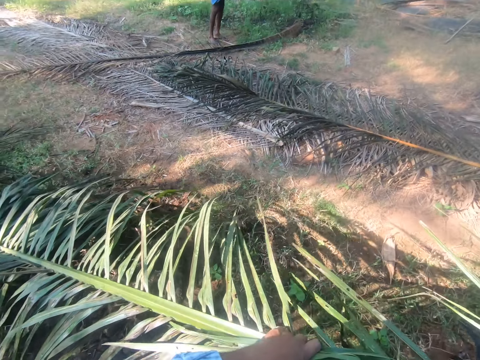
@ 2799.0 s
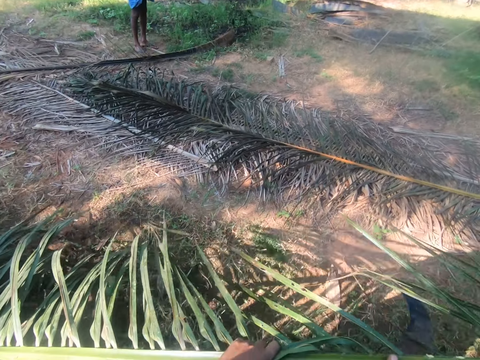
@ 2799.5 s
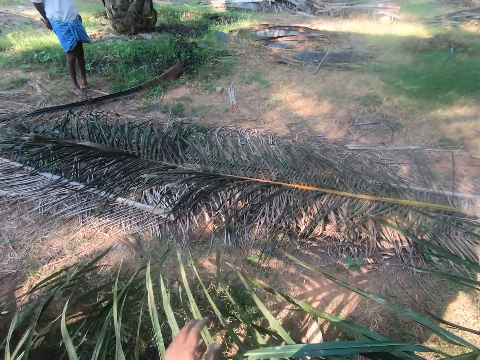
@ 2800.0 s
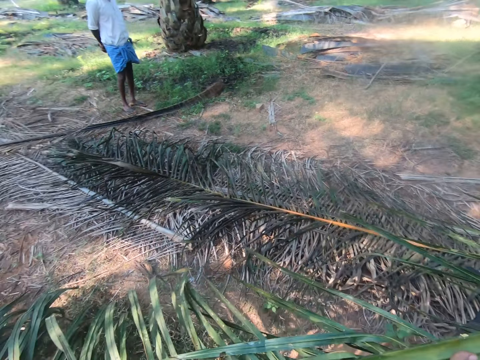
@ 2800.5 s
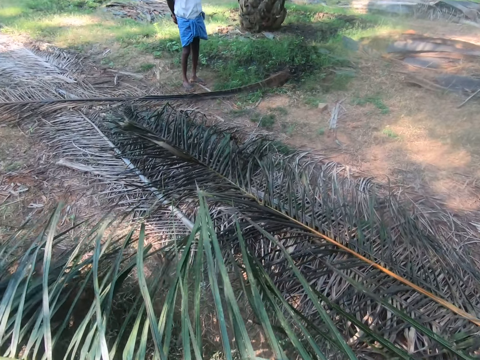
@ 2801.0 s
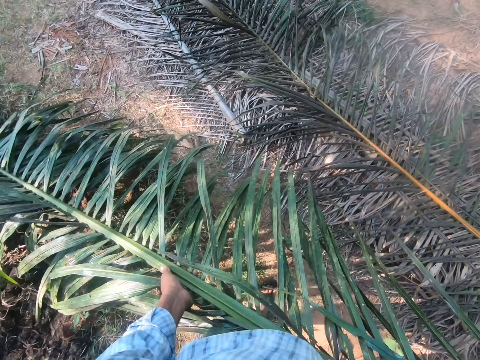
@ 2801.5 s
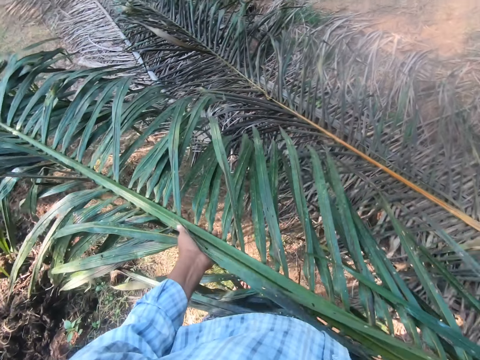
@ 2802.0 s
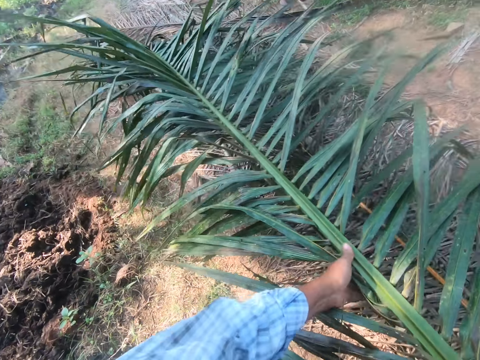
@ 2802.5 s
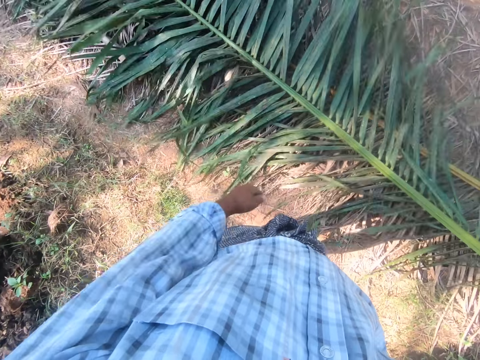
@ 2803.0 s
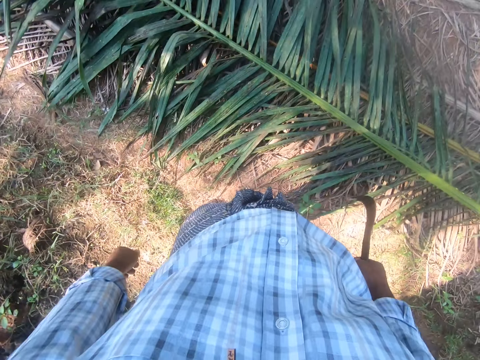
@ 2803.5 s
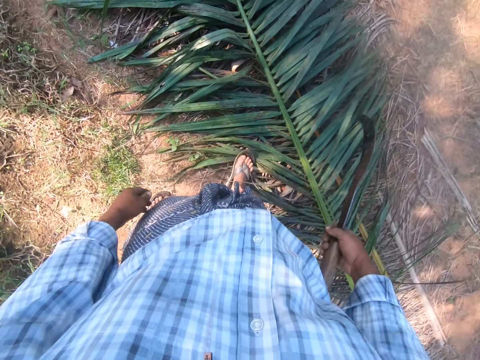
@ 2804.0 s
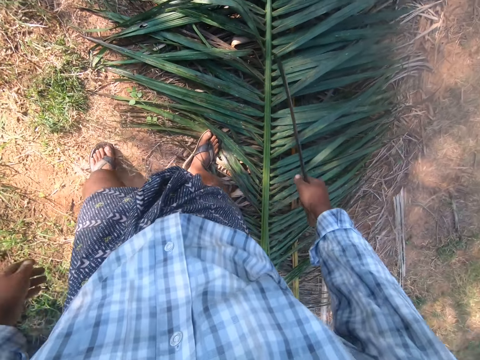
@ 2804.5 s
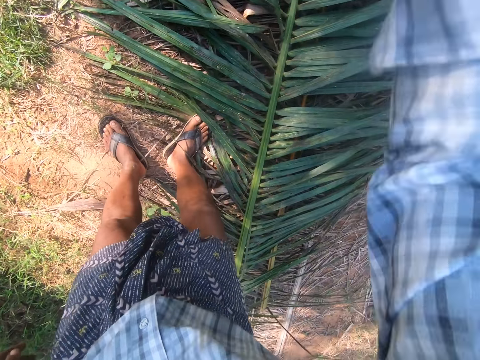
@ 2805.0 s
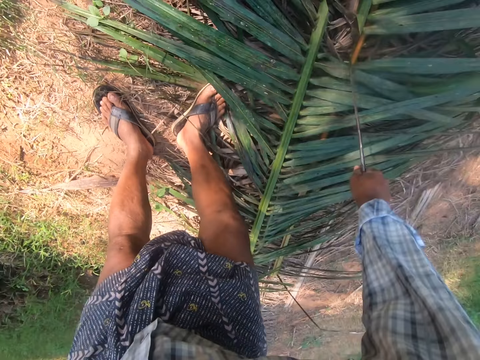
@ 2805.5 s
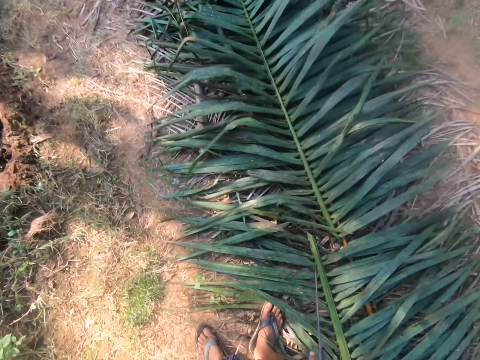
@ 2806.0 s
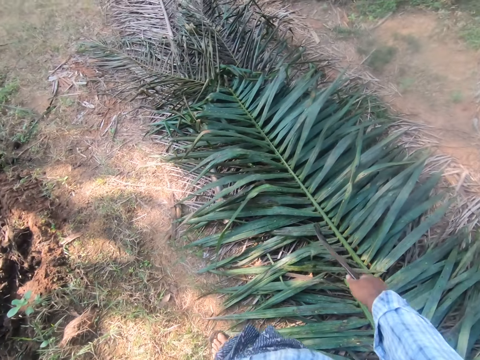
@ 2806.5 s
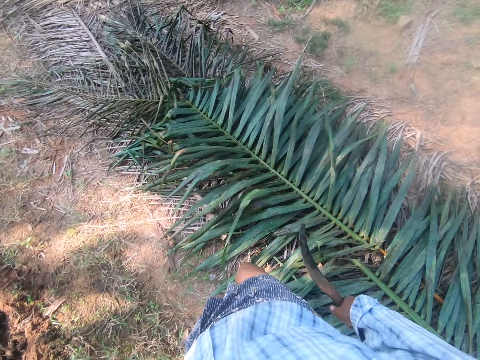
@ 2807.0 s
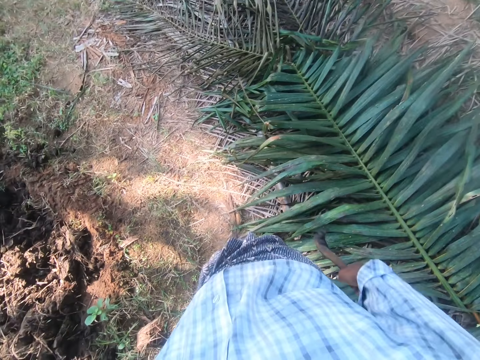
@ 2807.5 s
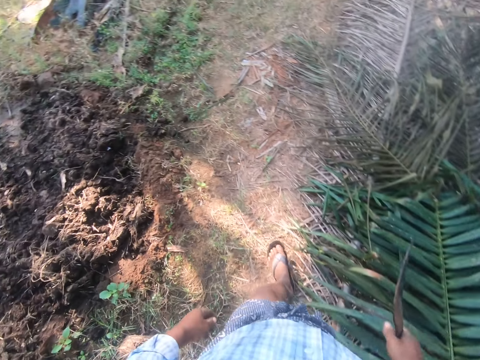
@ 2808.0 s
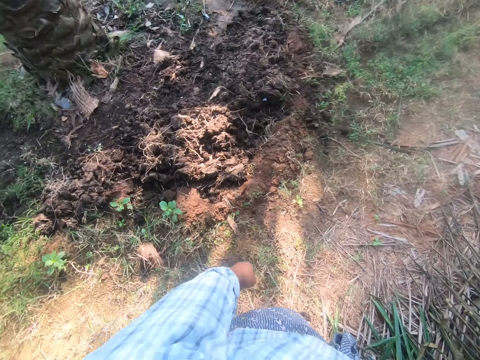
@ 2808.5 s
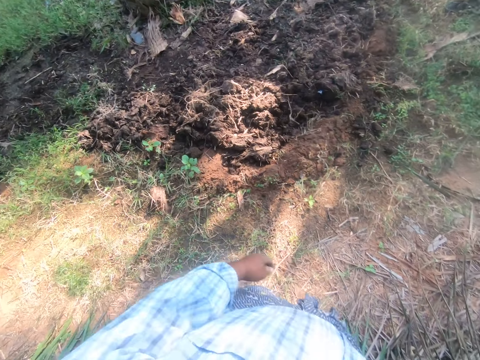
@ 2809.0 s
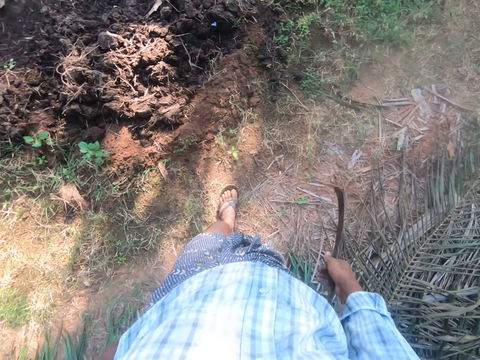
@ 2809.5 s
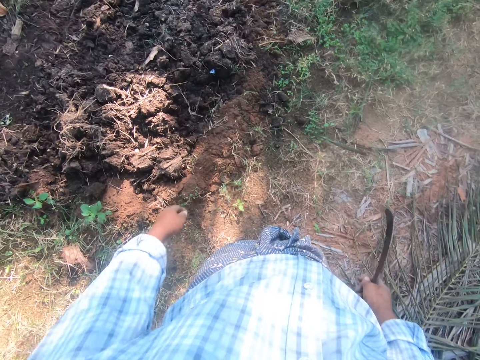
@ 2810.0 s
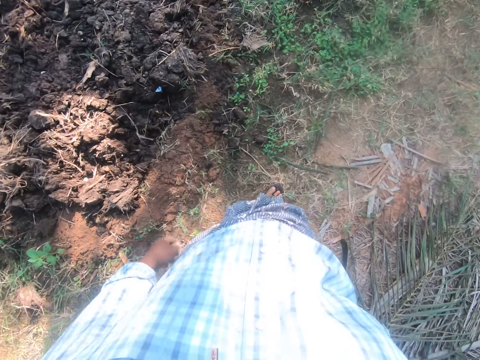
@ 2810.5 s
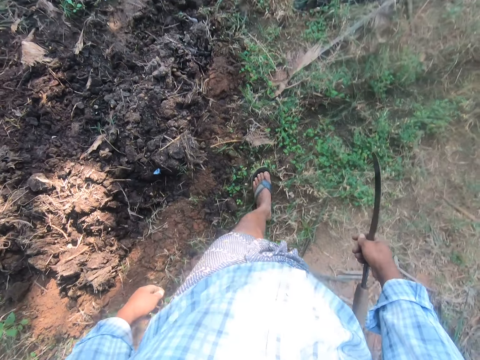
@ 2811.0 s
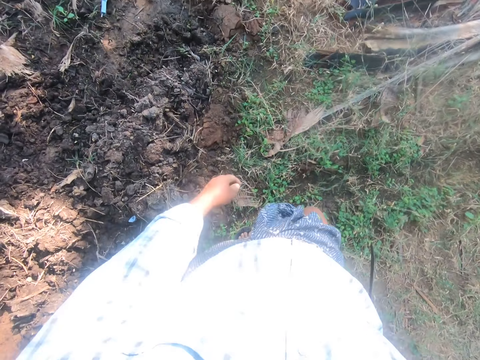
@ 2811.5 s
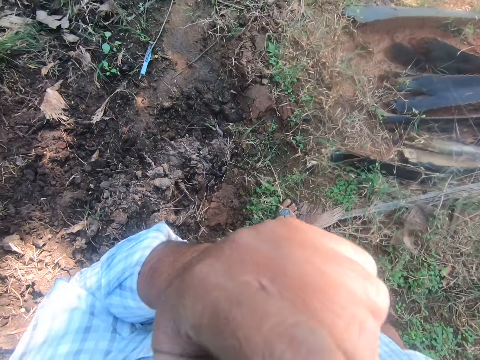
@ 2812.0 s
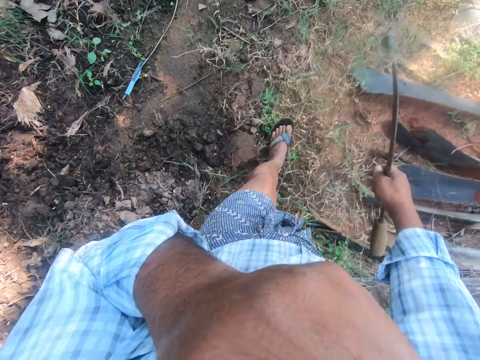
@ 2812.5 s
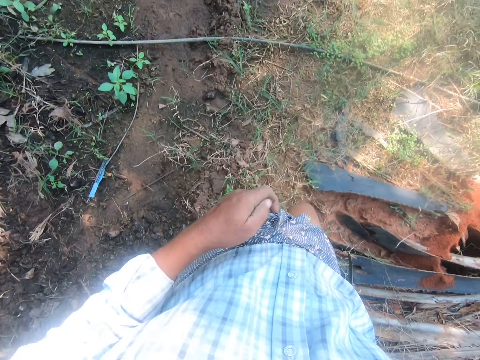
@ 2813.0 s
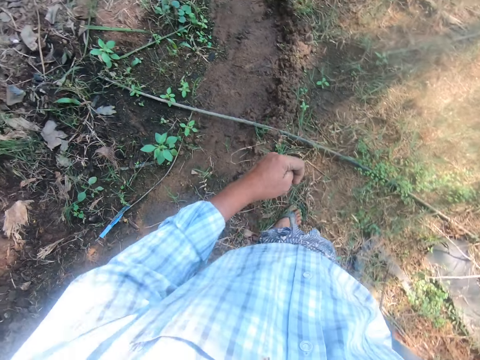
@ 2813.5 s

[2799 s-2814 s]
The camera wearer lifts the palm leaf and converses with a man. They drop the palm frond or palm leaf on a heap of palm fronds. They cut the palm frond on the heap with a sickle and walk around. The man converses with the camera wearer. The camera wearer converses with the man and touches the face.

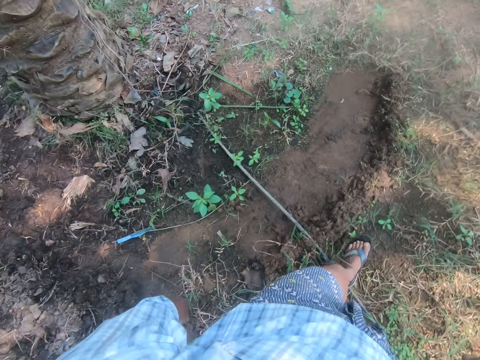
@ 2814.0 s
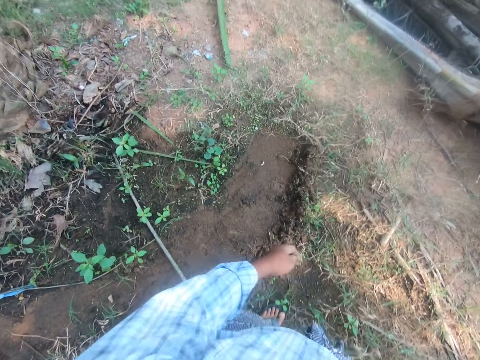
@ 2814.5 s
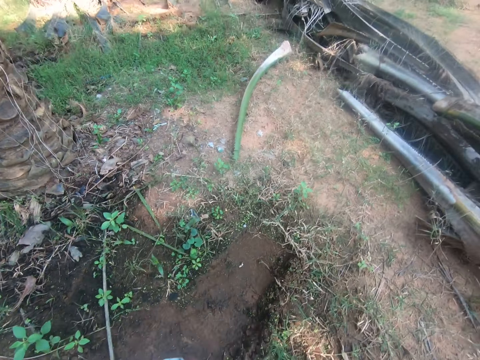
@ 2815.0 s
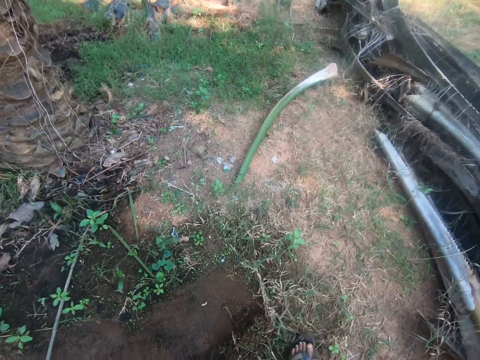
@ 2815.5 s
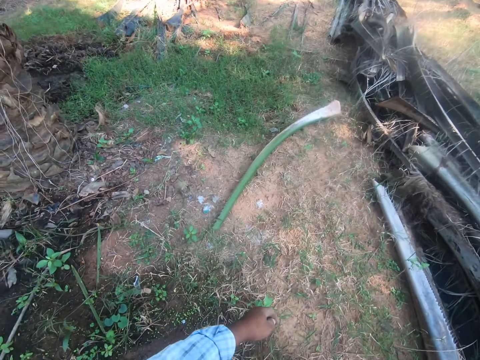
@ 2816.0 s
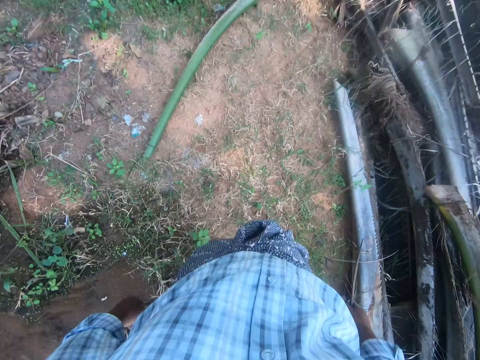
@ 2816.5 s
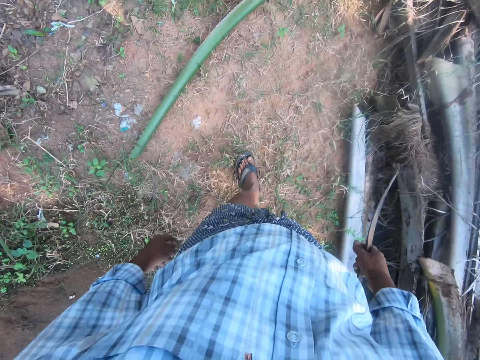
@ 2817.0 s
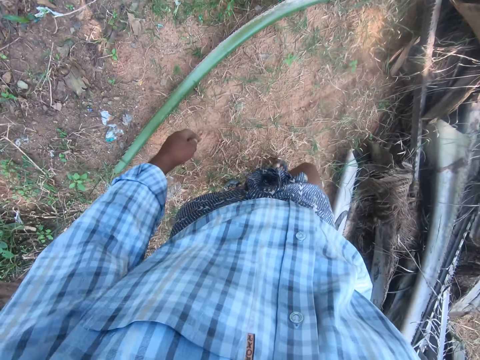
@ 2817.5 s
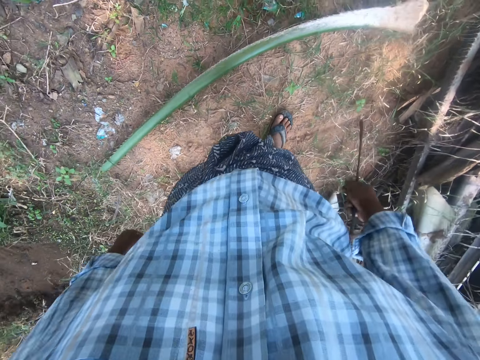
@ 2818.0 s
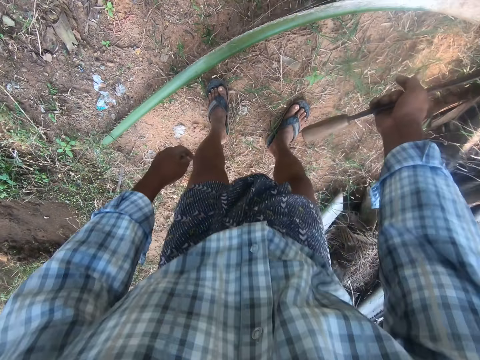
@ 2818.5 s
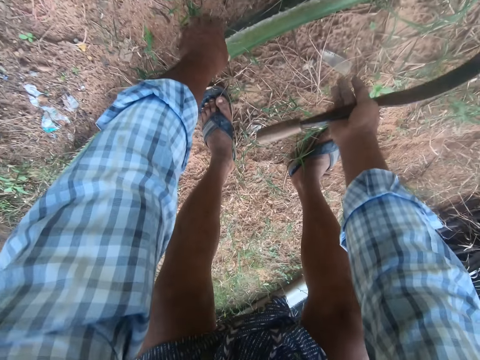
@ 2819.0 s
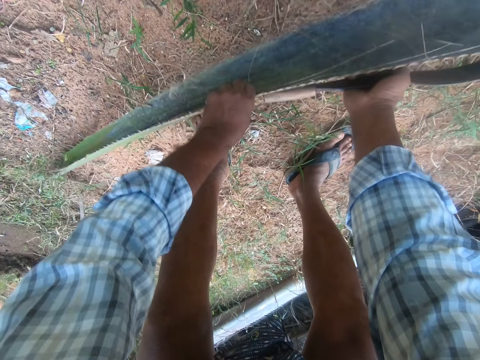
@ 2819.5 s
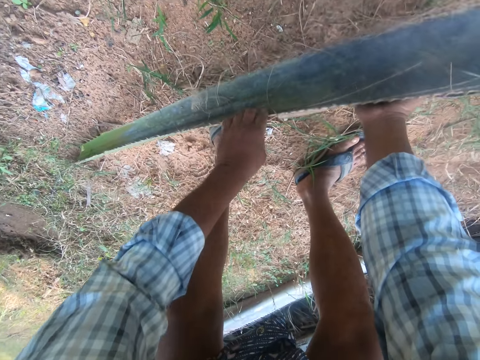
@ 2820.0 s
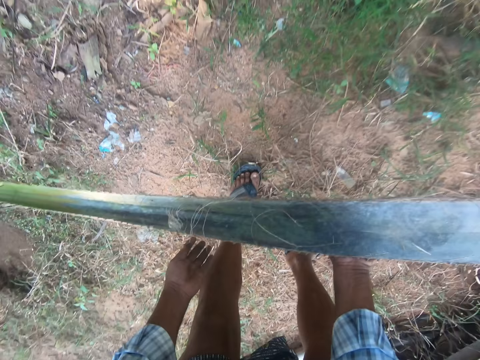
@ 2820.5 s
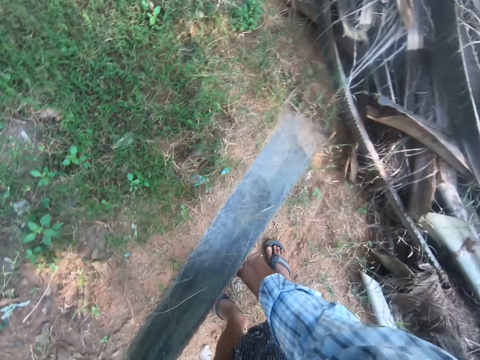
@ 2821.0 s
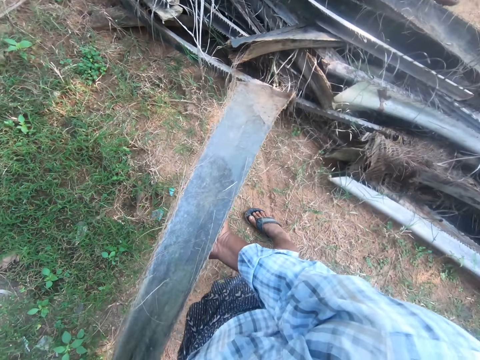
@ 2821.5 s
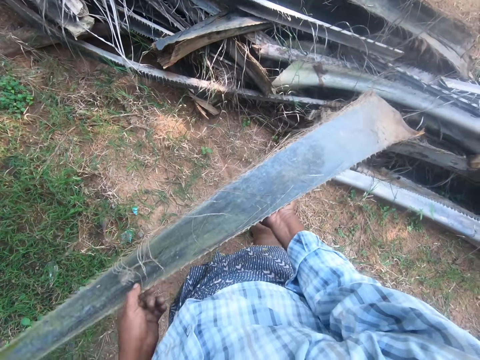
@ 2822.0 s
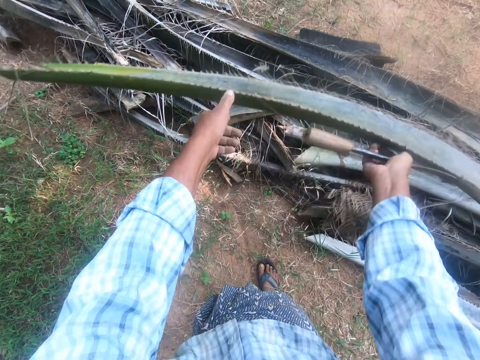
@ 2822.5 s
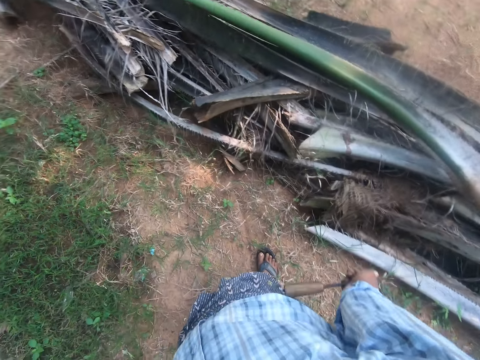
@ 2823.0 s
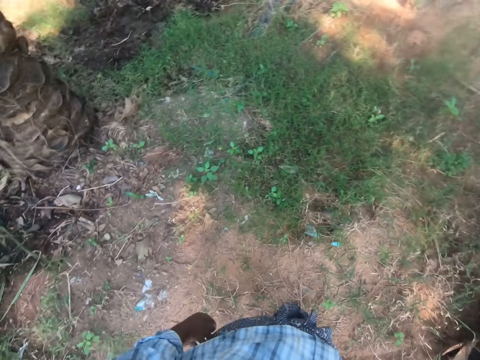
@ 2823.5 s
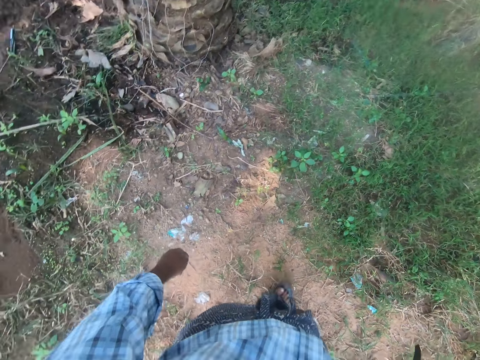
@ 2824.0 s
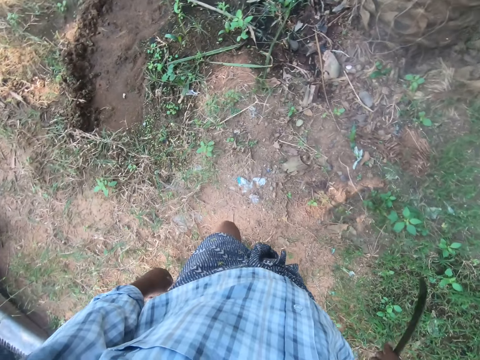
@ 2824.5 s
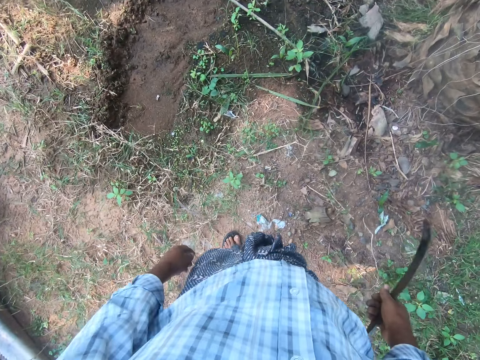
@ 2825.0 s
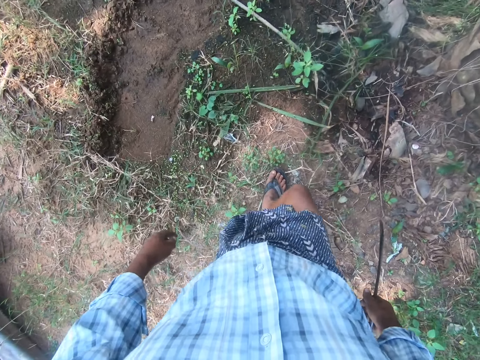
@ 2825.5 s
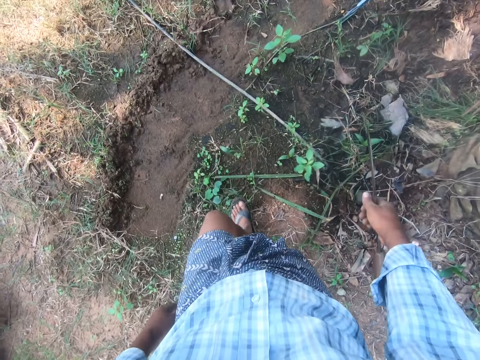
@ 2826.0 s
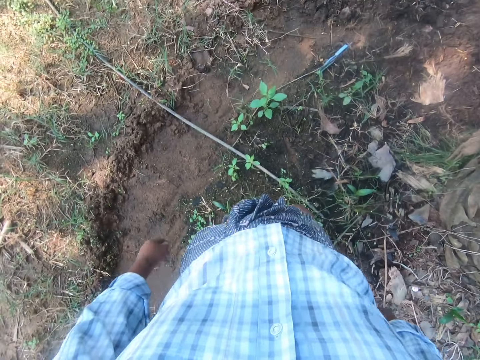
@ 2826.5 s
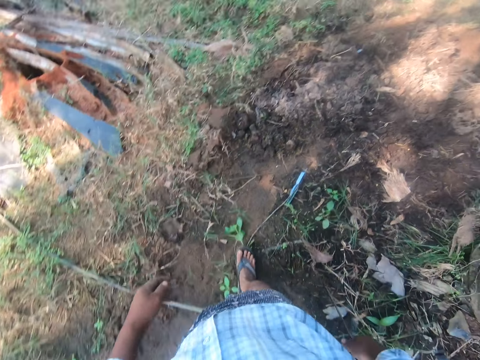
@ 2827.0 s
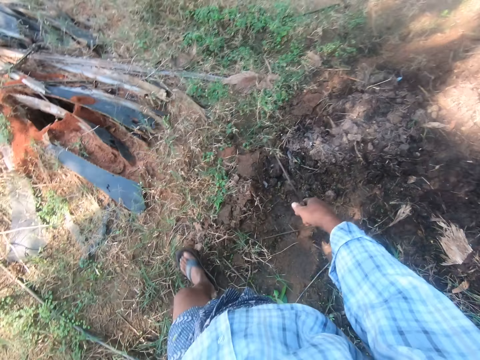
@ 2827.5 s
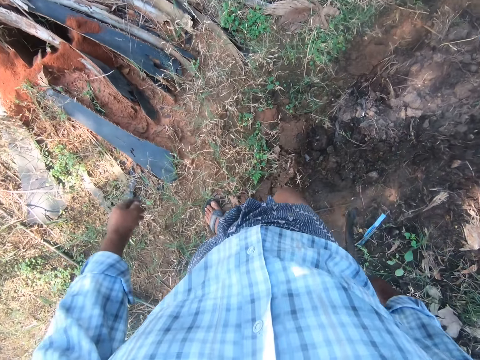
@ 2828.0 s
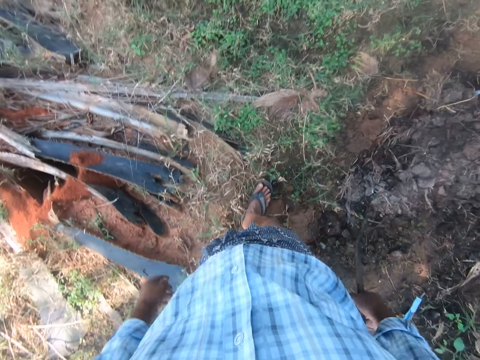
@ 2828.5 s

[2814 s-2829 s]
The camera wearer converses with a man. The man converses with the camera wearer. The camera wearer picks up a rachis from the ground and drops the rachis on the heap of rachises. They converse and walk around.
